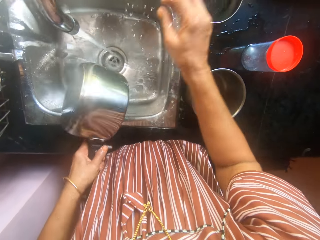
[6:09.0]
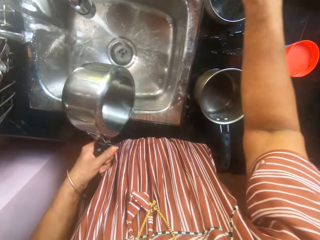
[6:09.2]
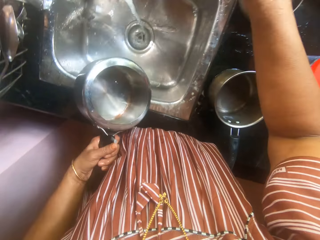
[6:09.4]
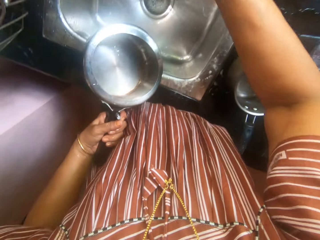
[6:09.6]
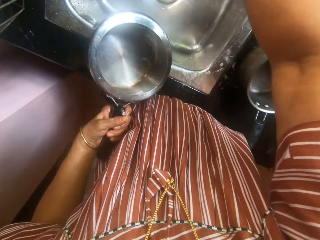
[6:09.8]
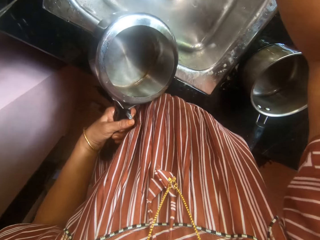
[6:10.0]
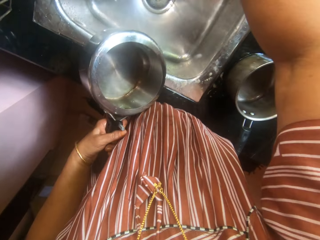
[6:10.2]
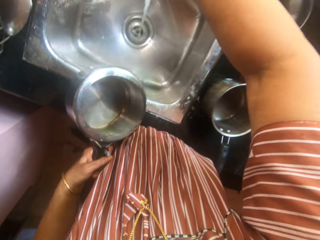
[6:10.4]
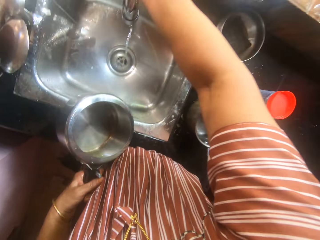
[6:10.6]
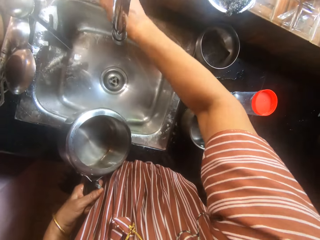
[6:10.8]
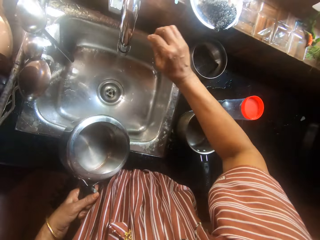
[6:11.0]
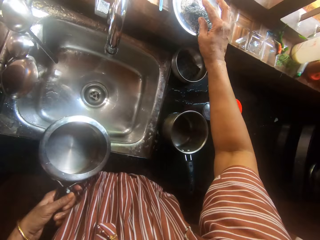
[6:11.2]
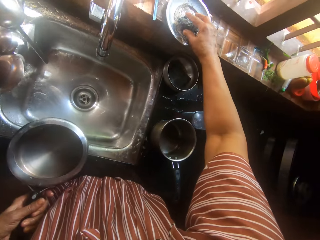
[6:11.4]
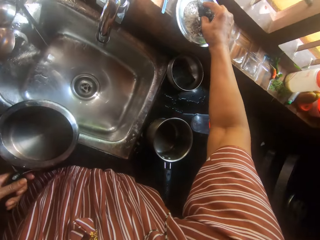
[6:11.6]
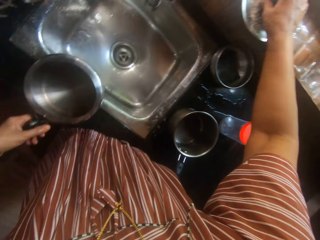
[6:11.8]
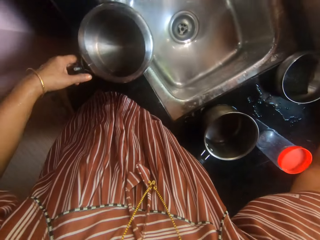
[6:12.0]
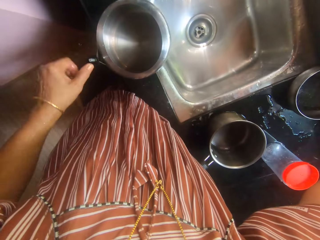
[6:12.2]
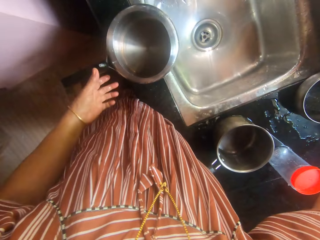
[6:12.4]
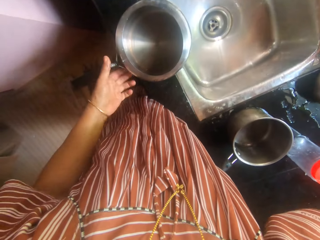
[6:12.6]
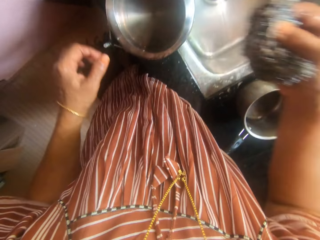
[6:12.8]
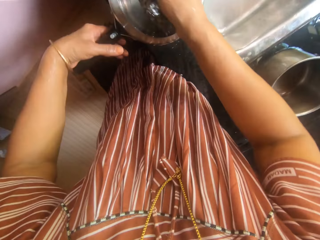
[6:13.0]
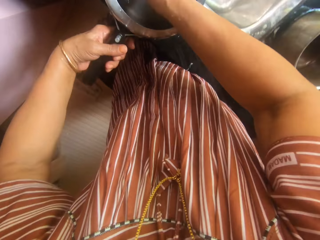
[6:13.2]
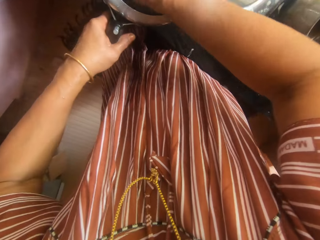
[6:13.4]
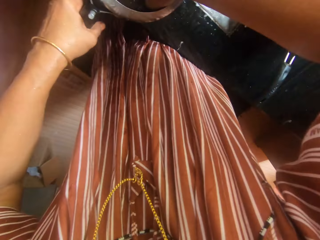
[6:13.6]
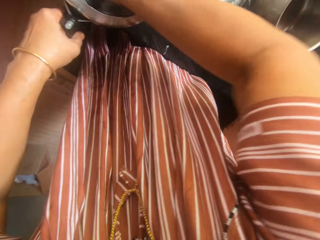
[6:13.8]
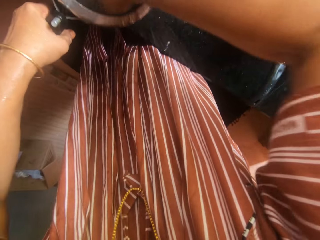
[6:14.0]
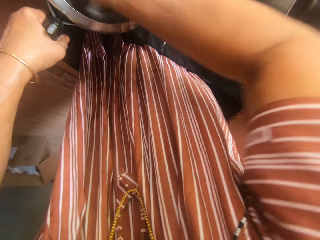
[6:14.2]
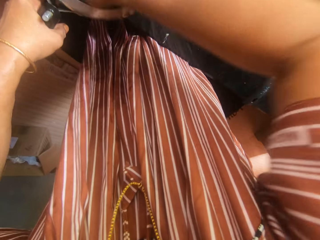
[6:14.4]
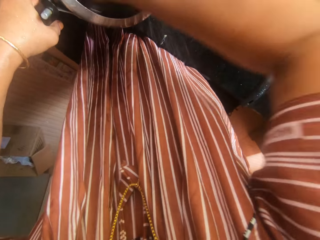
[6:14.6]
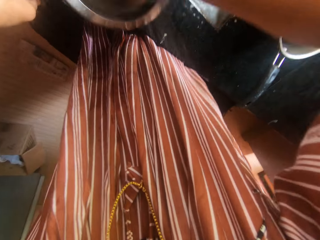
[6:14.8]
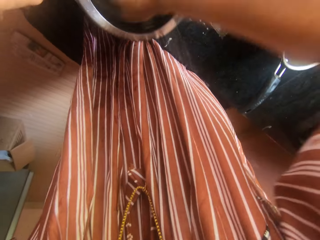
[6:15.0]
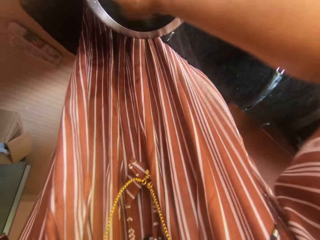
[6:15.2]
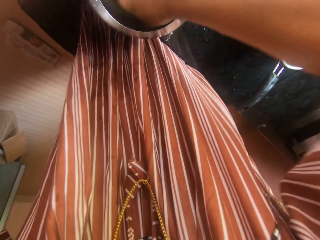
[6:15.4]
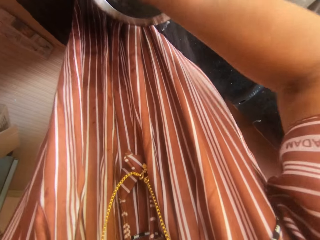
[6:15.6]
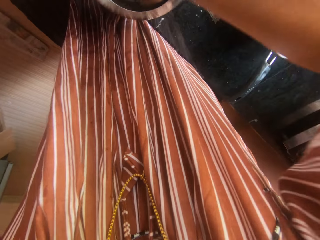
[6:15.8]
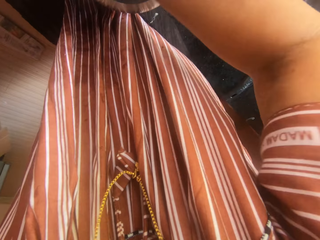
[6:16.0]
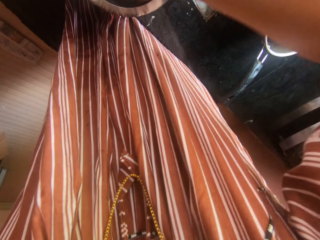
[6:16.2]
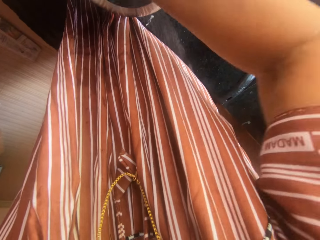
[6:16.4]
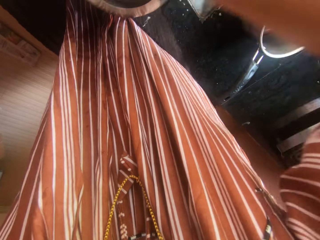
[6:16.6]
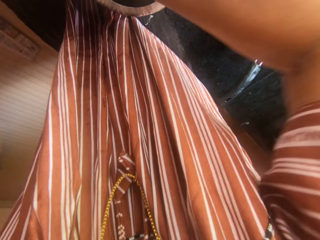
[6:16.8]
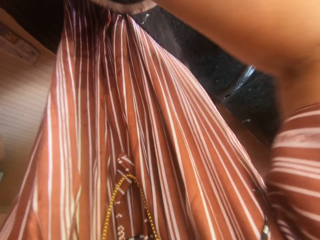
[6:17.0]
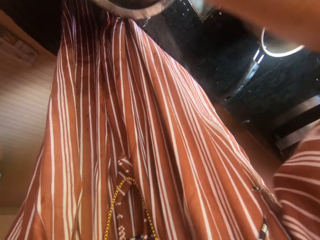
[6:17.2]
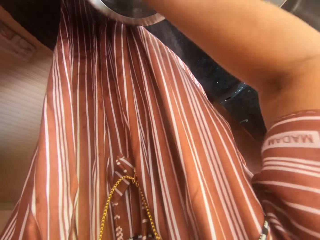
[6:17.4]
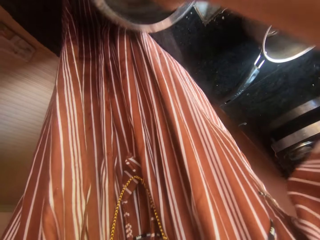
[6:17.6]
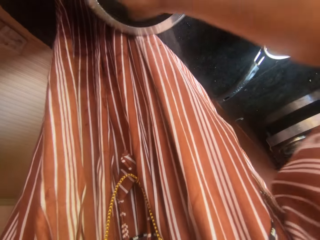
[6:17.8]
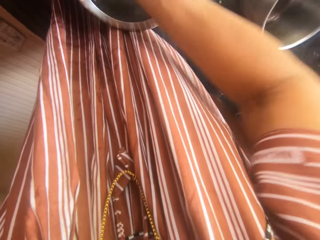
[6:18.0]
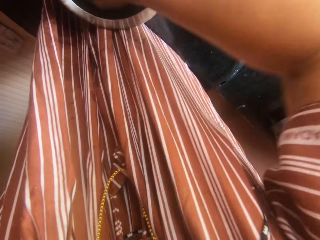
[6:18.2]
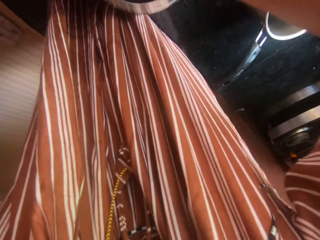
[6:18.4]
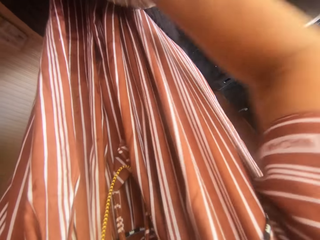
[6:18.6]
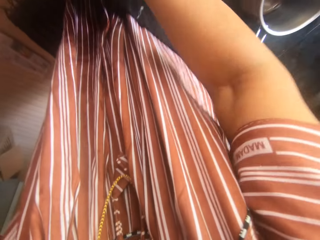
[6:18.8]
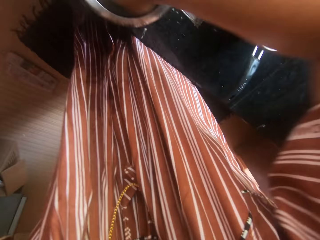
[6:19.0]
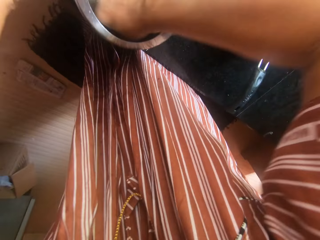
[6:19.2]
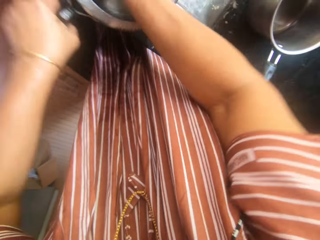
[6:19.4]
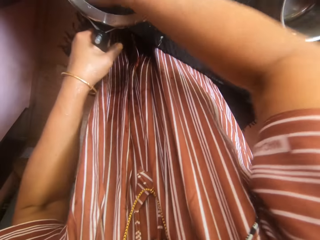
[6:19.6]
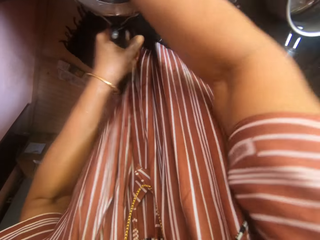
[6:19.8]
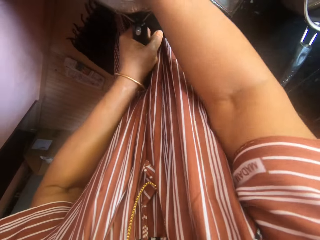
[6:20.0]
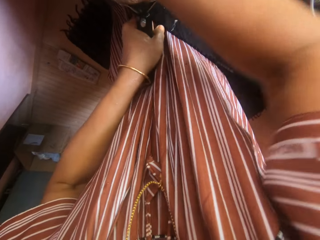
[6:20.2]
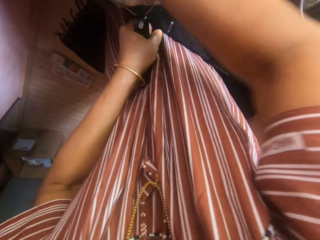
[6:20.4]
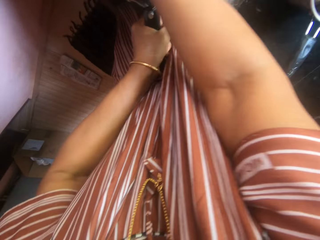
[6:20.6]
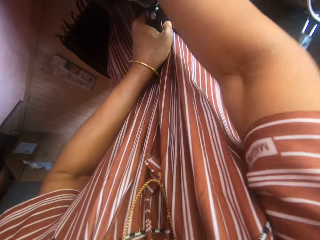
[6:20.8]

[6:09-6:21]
The camera wearer closes the tap by its handle on the sink with her right hand. She drops the stainless steel pot on the slab with her left hand. She picks up the iron sponge in the flat stainless steel container on the slab with her right hand. She washes the inside of the stainless steel pot with the iron sponge on the slab.

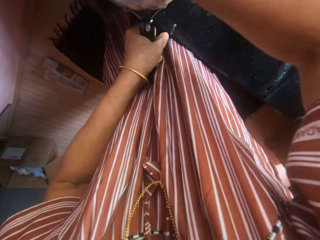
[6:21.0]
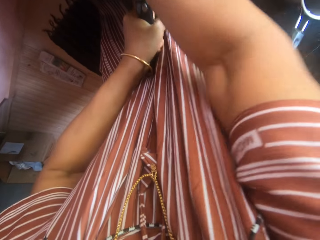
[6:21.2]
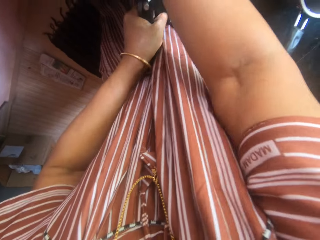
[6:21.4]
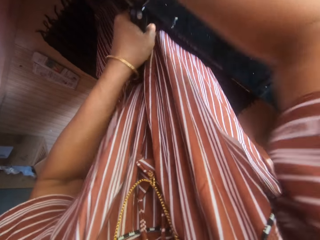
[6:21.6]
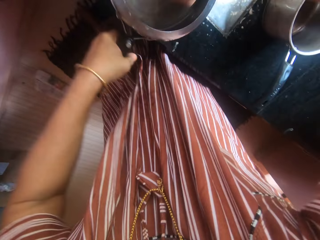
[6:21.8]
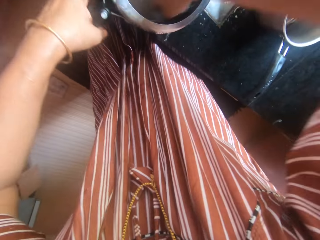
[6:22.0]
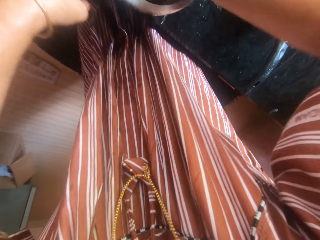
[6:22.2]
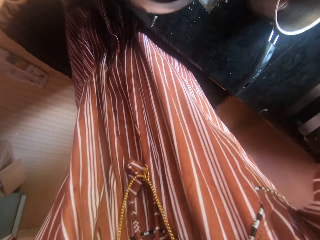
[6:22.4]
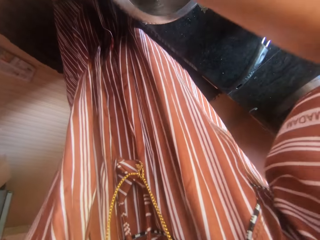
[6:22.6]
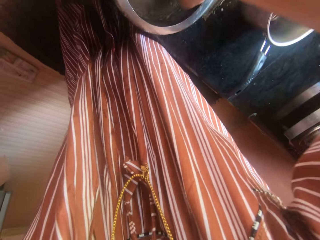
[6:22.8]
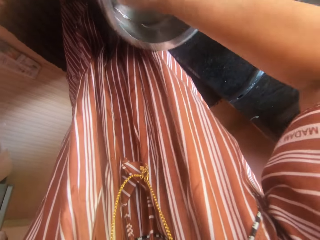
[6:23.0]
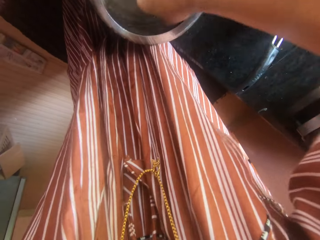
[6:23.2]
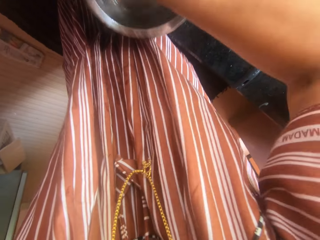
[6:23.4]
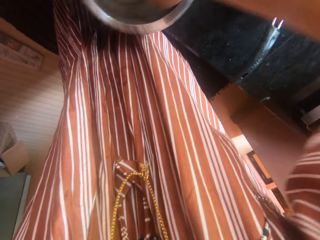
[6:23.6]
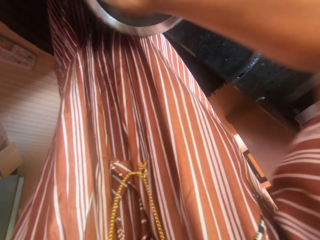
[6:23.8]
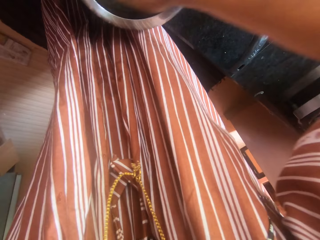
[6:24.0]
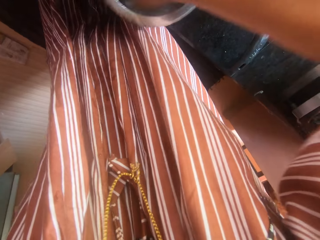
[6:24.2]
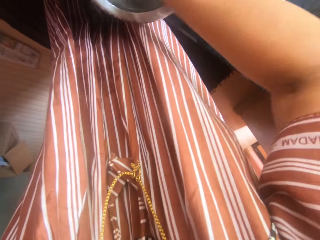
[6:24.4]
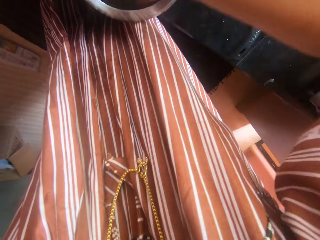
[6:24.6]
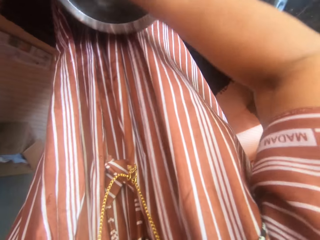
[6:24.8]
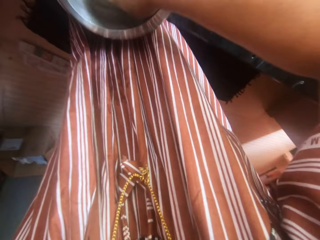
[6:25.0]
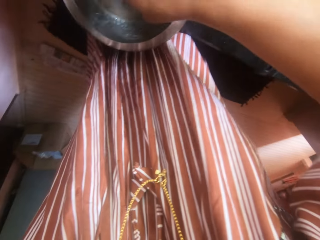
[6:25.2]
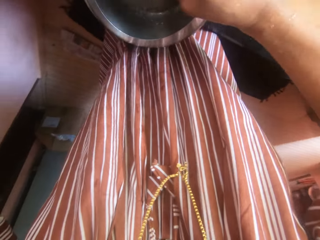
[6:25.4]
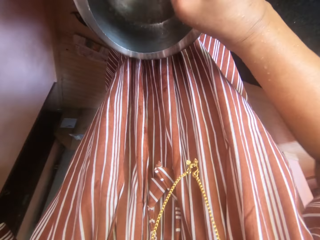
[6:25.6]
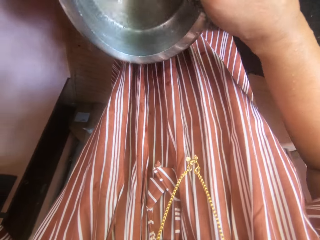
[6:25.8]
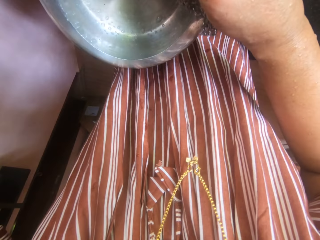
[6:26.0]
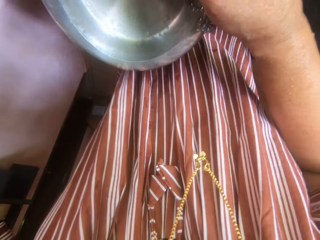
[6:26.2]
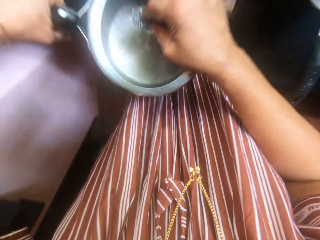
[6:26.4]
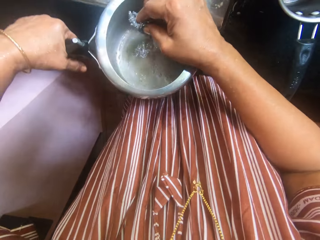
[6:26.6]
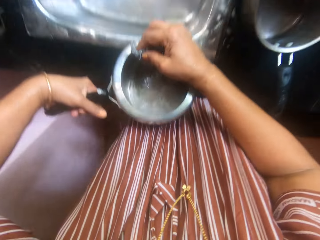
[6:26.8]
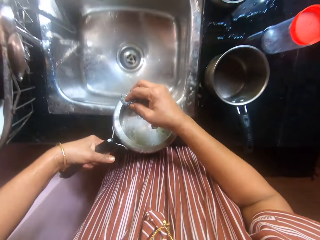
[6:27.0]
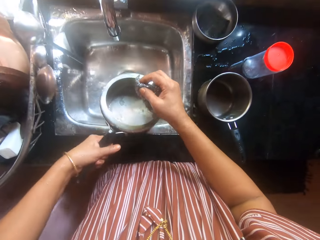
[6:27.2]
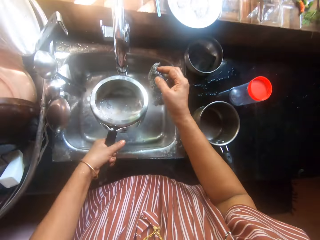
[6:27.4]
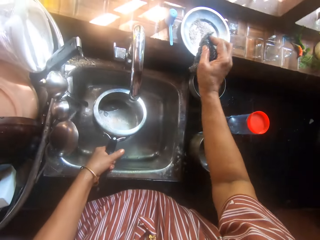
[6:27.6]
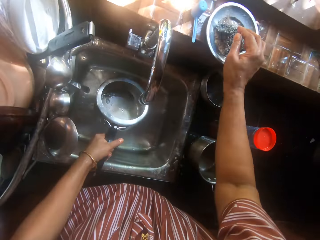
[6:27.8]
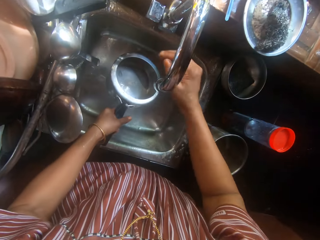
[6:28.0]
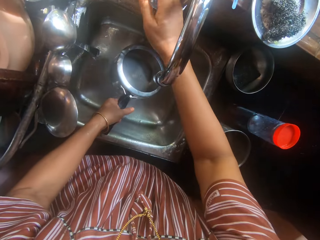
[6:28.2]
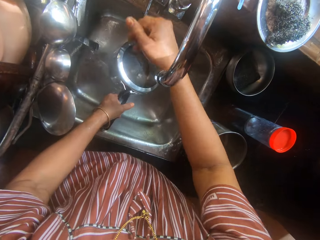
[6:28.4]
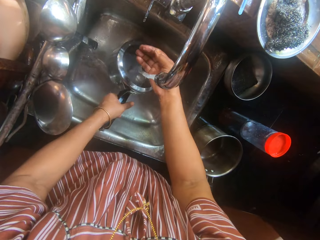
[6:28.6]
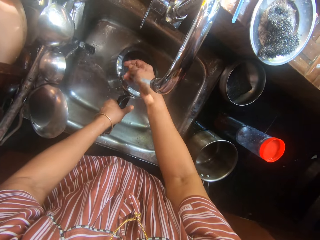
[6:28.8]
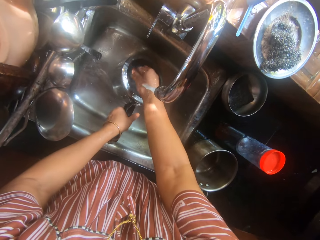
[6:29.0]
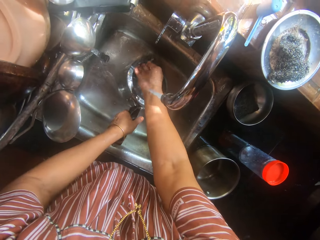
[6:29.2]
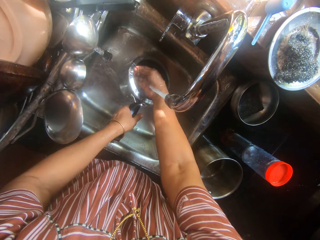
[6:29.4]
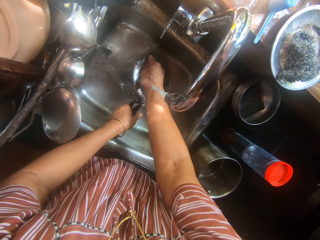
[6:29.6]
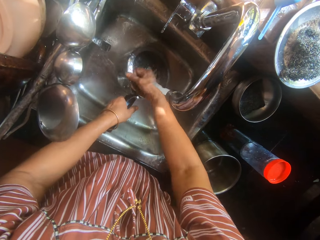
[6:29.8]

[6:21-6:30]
The camera wearer drops the iron sponge in the flat stainless steel container on the slab with her right hand. She opens the tap by its handle on the sink with her right hand. She rinses the stainless steel pot in the sink with water from the tap.
